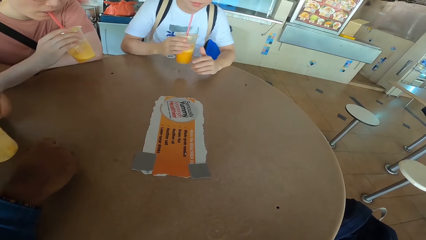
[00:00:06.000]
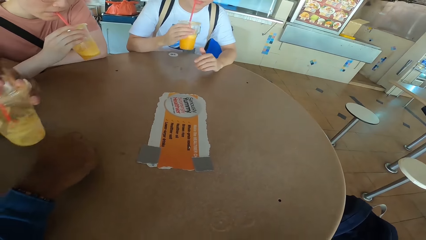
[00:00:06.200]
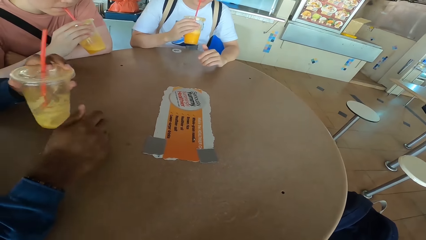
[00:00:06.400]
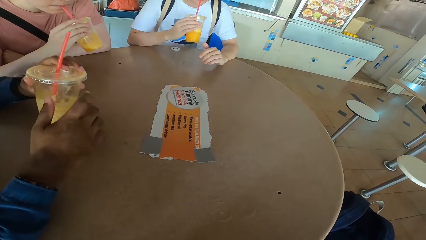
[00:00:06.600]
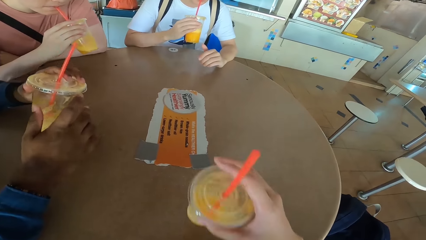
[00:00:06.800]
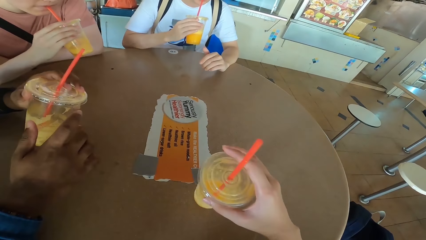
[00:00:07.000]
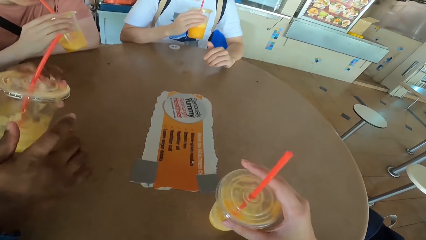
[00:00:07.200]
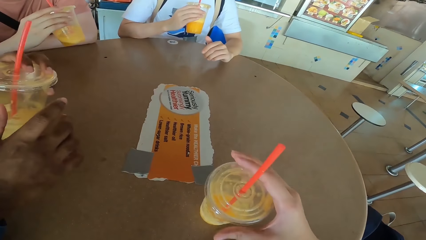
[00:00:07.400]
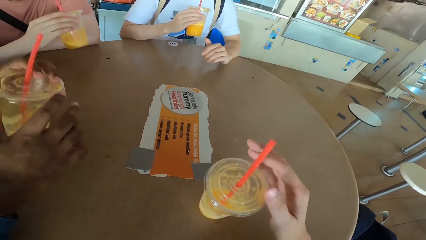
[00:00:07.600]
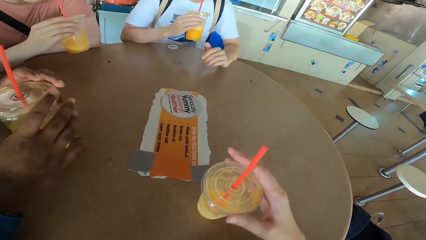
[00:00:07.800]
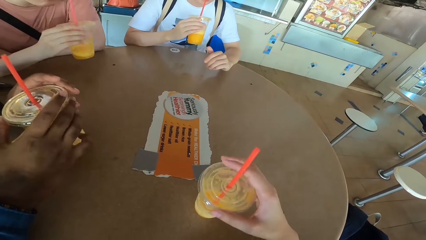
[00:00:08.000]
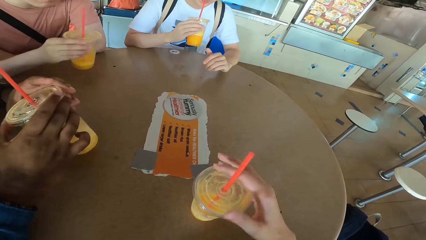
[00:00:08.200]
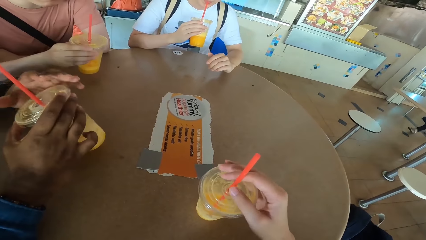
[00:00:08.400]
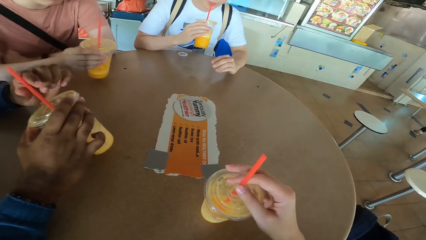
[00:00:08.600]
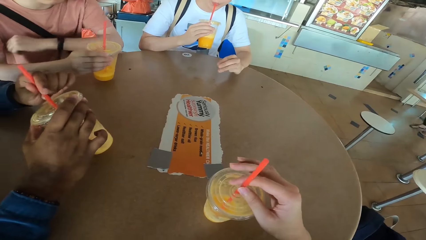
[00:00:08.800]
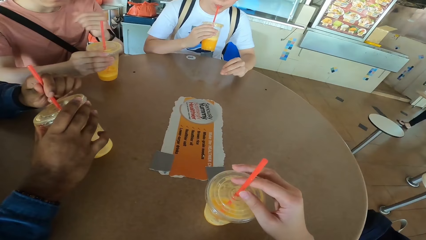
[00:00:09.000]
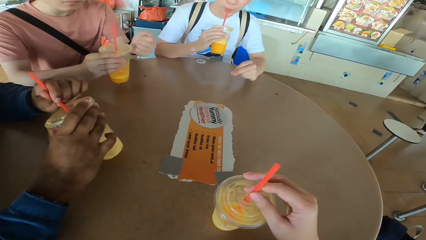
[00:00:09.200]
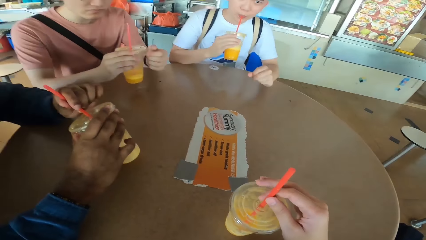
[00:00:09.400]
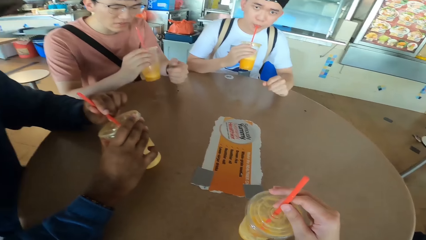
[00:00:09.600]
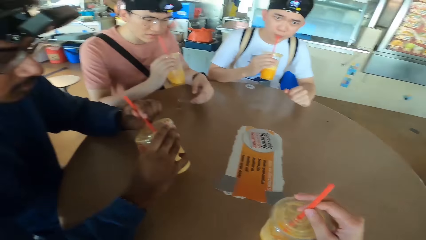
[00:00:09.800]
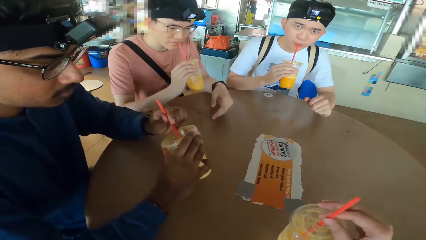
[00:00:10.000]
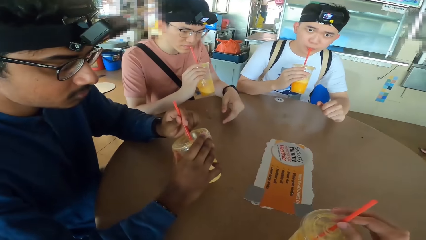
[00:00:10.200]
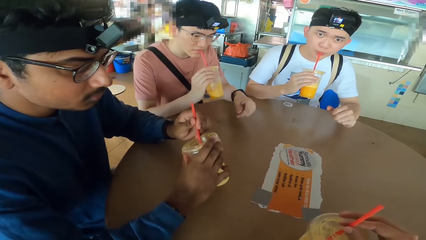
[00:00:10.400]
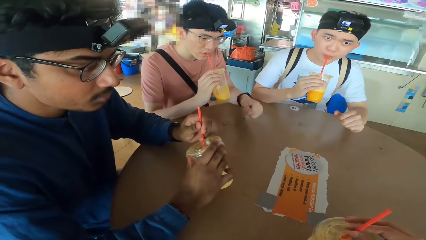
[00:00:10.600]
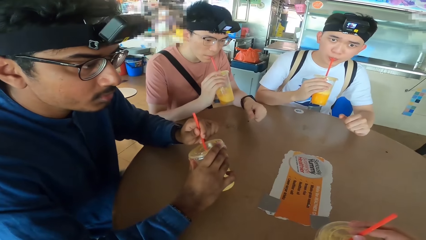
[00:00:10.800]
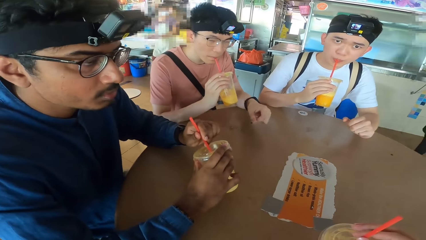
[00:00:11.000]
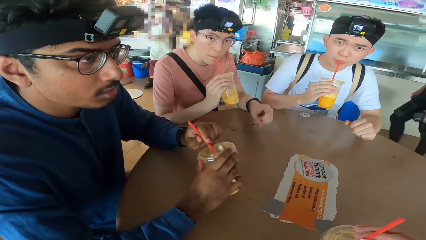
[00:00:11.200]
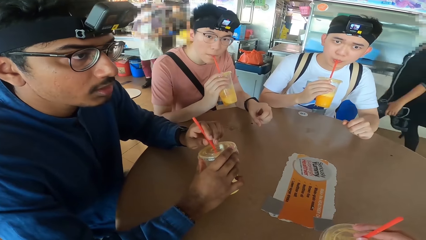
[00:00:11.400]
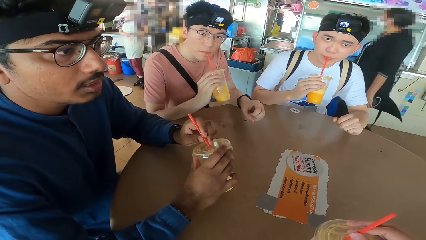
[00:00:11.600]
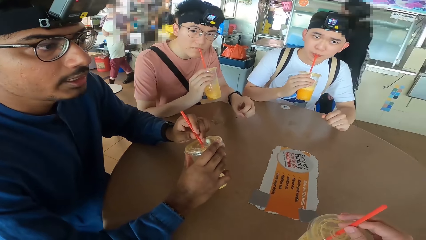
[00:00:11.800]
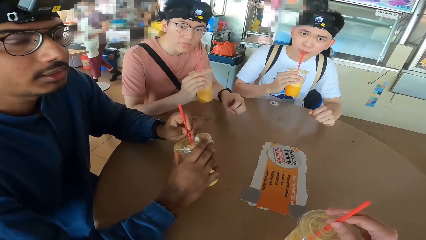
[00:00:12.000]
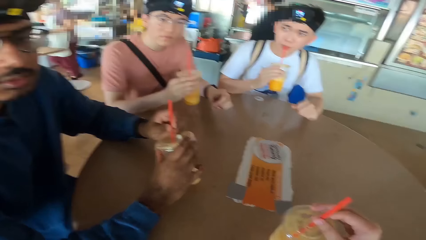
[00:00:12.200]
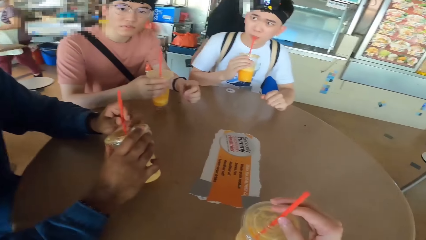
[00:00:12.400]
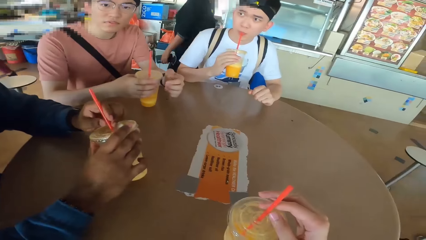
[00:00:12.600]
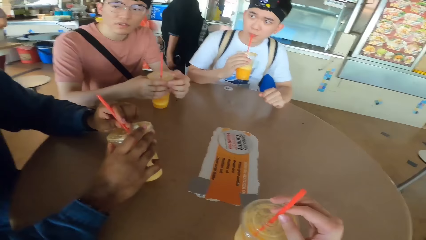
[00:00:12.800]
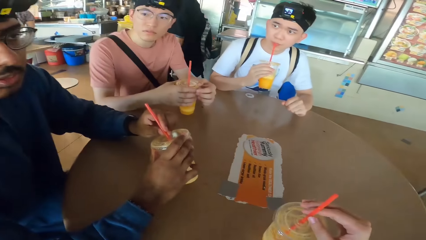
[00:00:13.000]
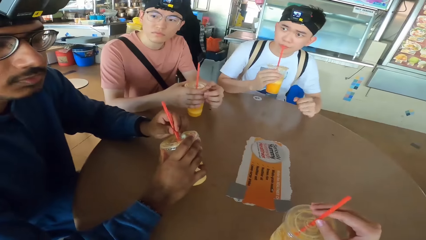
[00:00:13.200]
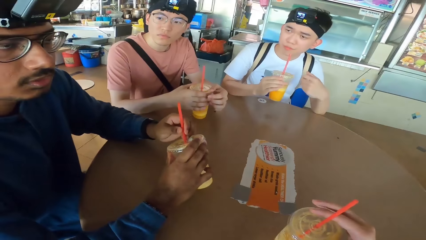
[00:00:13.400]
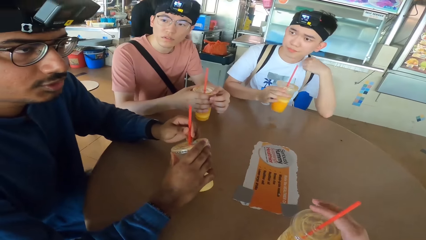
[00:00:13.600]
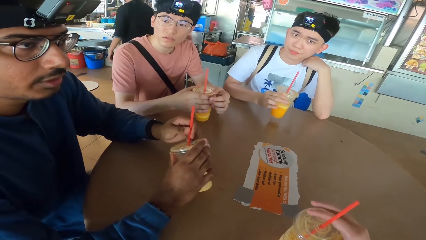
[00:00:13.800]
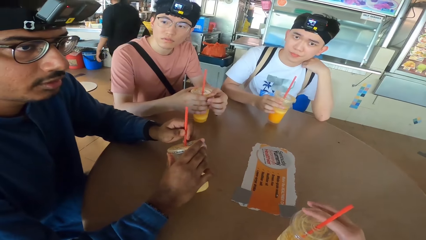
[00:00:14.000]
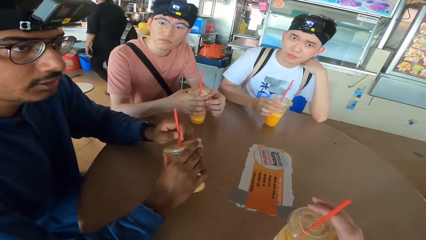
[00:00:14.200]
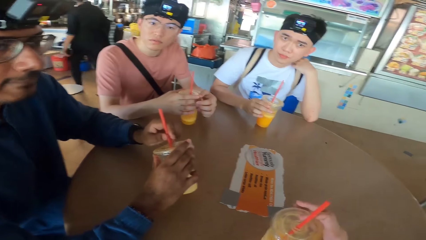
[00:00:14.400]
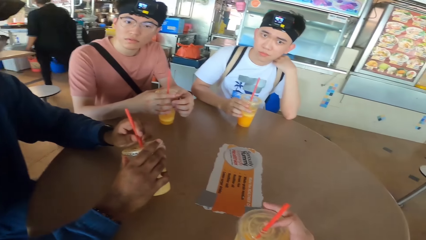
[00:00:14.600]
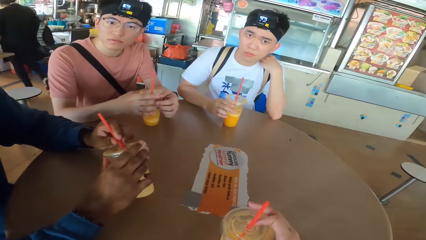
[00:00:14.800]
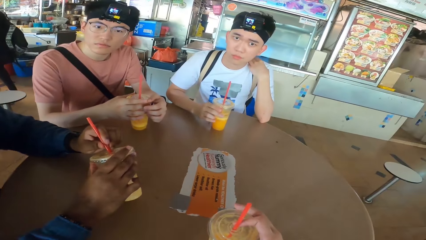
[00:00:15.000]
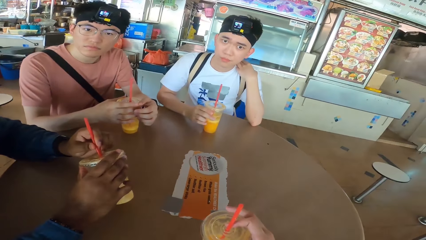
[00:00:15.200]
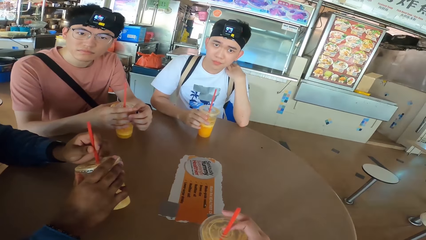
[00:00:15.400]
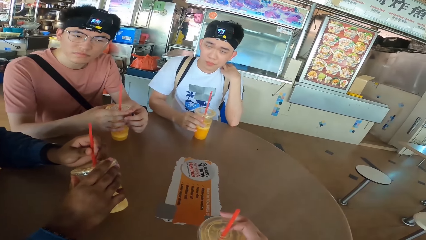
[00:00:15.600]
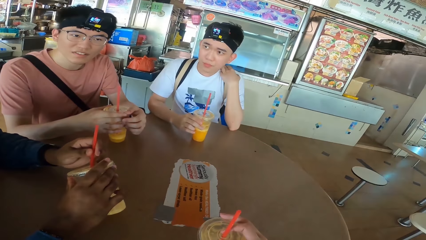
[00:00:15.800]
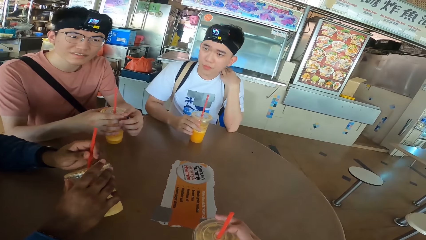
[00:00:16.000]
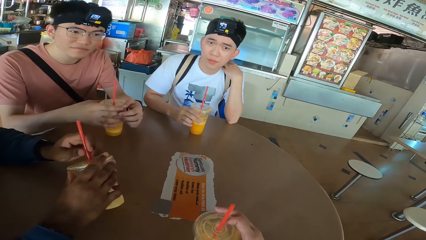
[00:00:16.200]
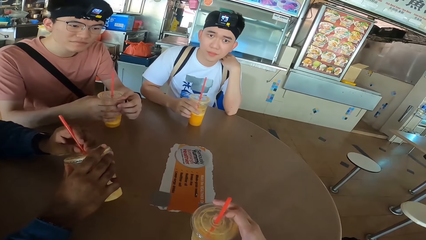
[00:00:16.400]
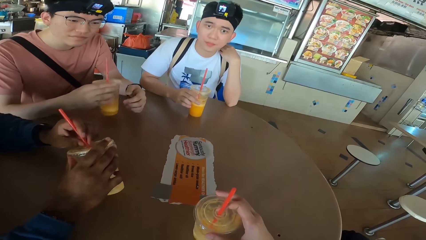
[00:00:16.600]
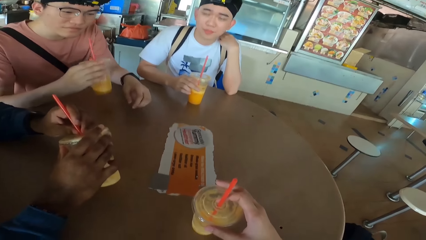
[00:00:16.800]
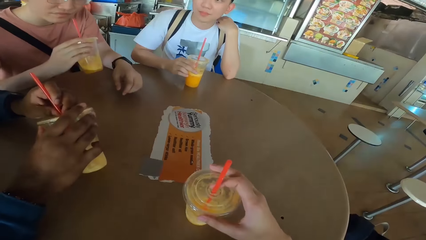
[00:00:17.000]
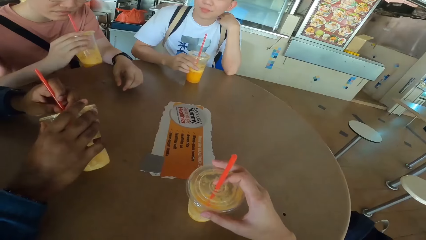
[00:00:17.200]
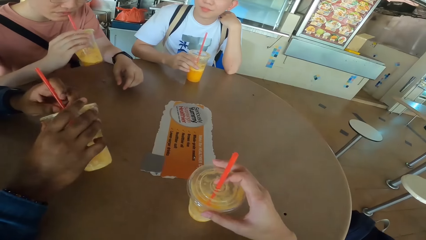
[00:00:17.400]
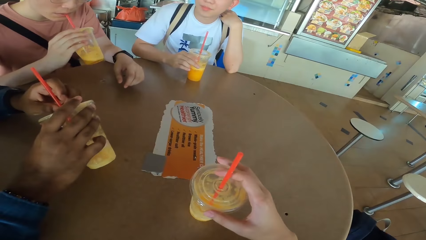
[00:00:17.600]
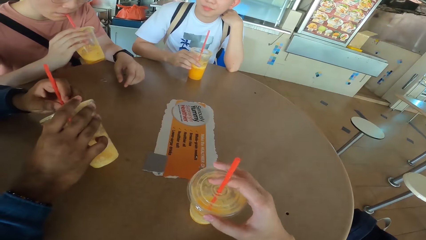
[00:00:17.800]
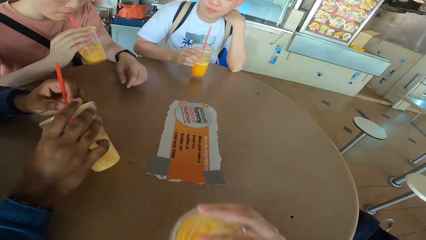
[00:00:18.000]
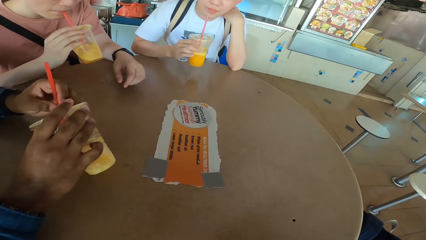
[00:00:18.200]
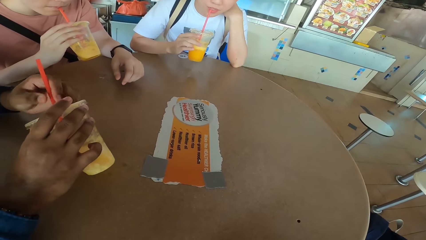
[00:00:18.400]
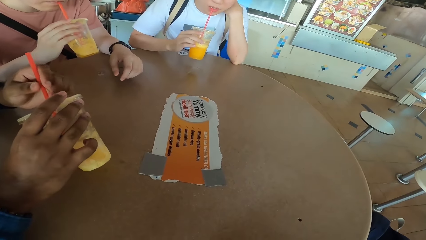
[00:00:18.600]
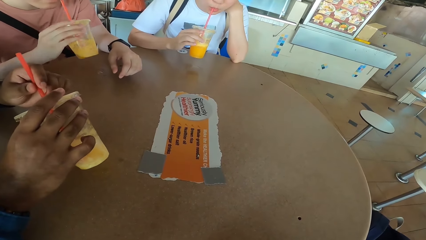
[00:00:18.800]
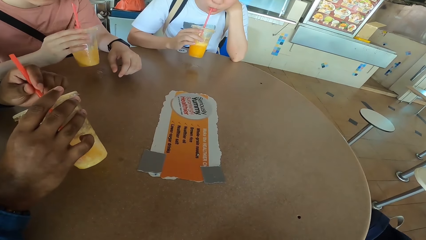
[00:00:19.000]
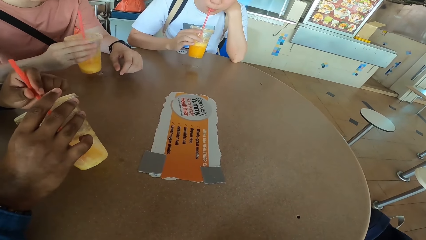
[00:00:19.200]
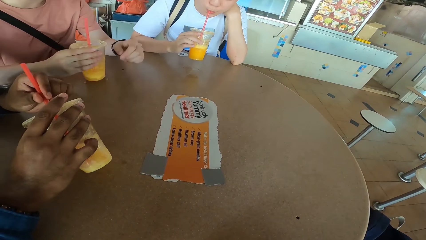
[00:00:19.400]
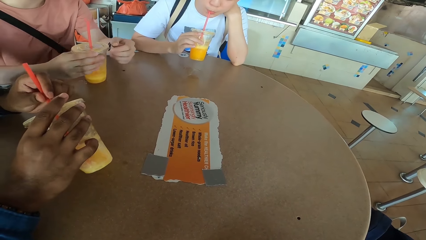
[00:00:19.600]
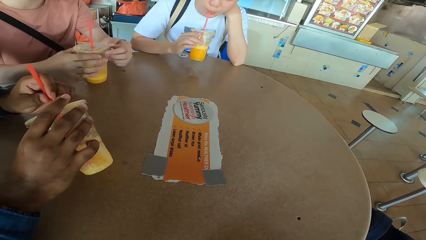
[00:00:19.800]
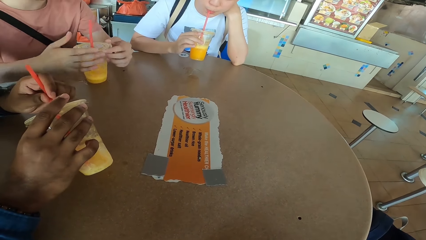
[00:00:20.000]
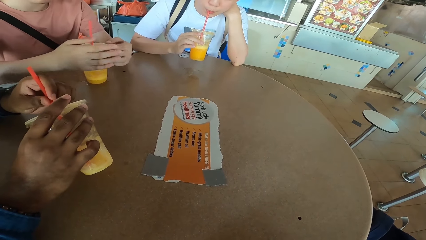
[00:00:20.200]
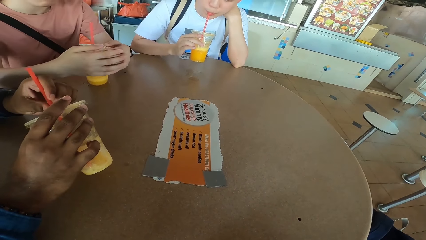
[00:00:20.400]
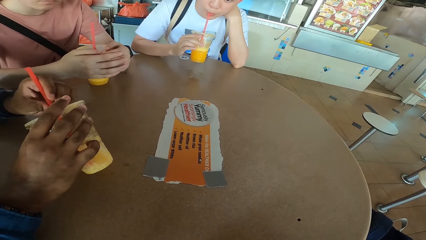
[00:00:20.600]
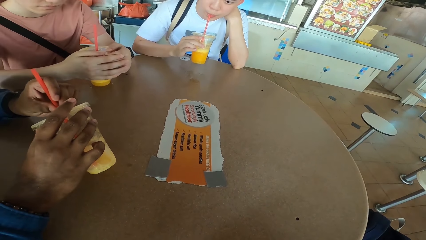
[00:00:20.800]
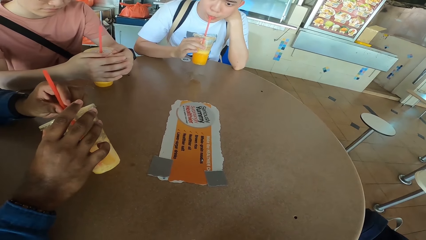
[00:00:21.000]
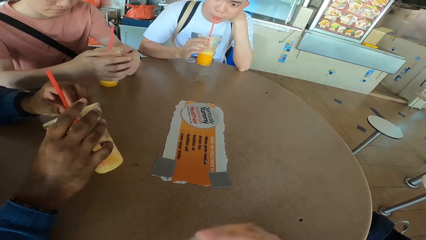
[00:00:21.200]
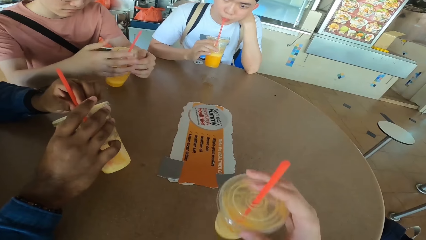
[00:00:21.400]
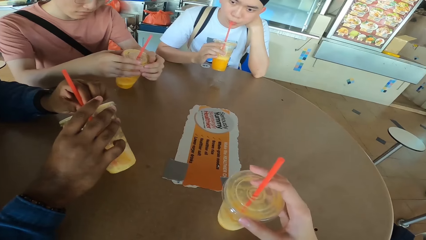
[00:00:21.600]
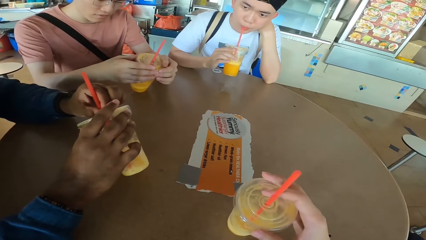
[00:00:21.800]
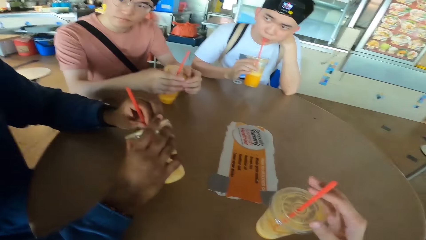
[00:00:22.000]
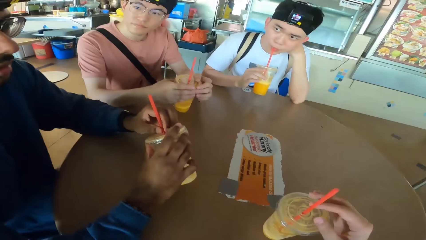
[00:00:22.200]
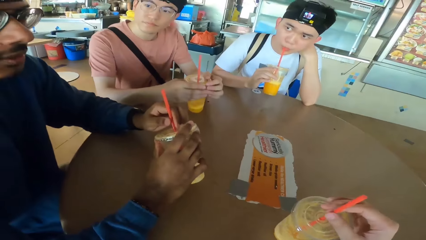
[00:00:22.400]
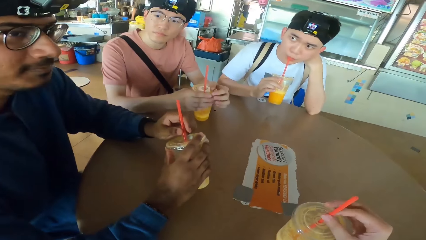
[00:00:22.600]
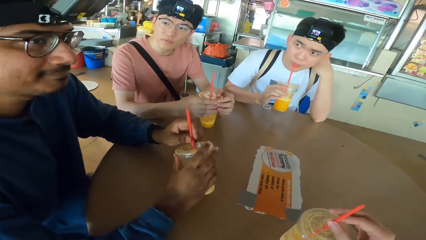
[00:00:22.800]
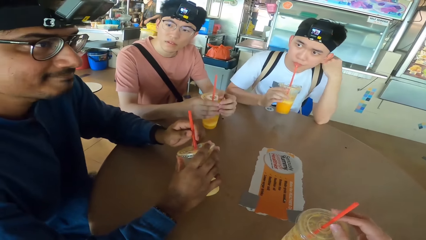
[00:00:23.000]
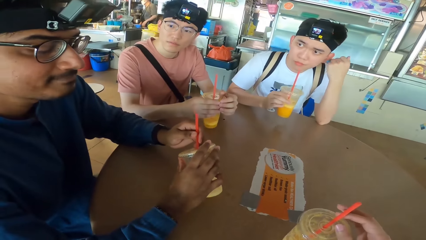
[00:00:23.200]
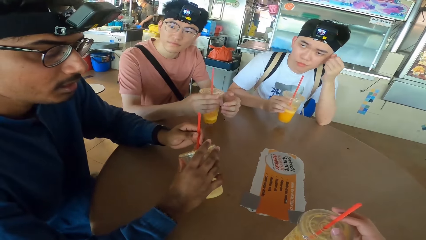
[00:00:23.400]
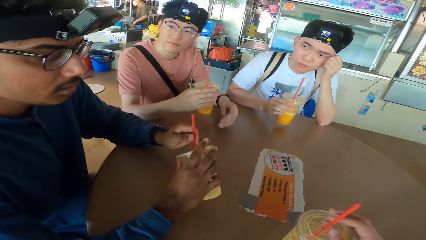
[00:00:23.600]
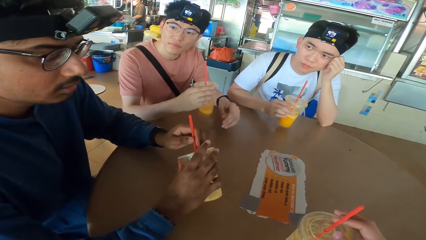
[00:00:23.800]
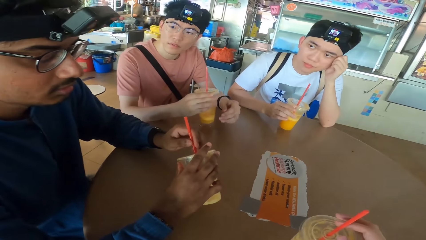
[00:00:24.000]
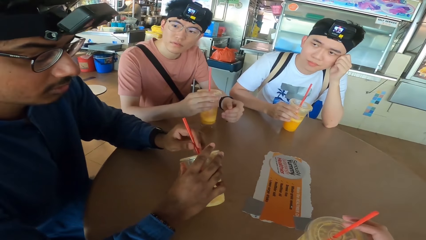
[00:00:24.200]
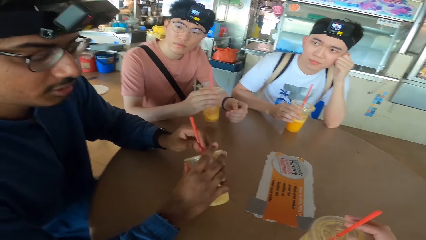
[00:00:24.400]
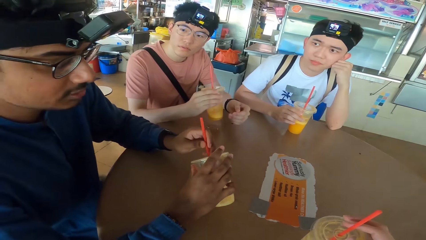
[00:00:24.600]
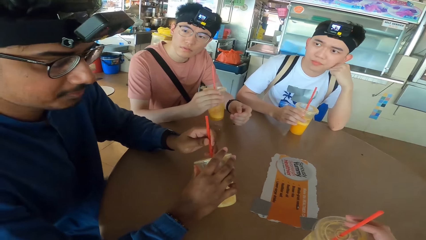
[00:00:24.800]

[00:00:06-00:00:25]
A man sips the juice or smoothie. Another man sips the juice. A third man places the juice can on the table. The camera wearer places the juice can on the table. The third man shakes the juice can. The camera wearer touches the juice can. The first man places the juice can on the table. The third man touches the straw. The camera wearer touches the straw. The second man sips the juice. The first man sips the juice. The third man touches the juice can. The first man puts the smoothie can on the table. The second man puts the smoothie can on the table and holds the head. The third man touches the juice can. The first man sips the juice. The second man sips the juice. The camera wearer sips the juice and places the juice can on the table. The first man places the juice can on the table. The third man puts the can on the table. The first man holds the juice can.
